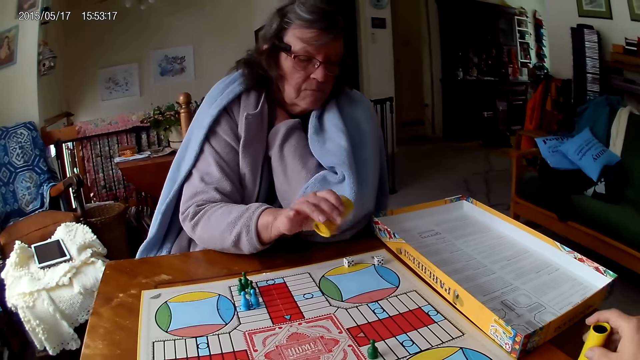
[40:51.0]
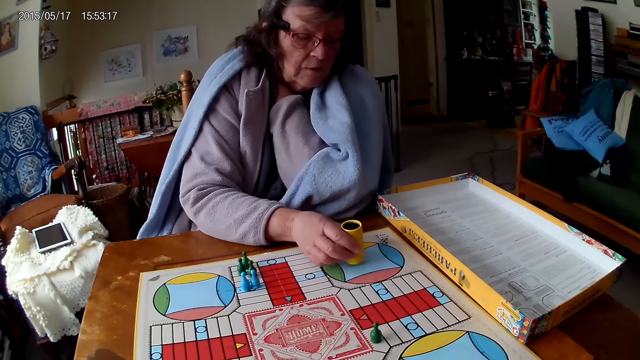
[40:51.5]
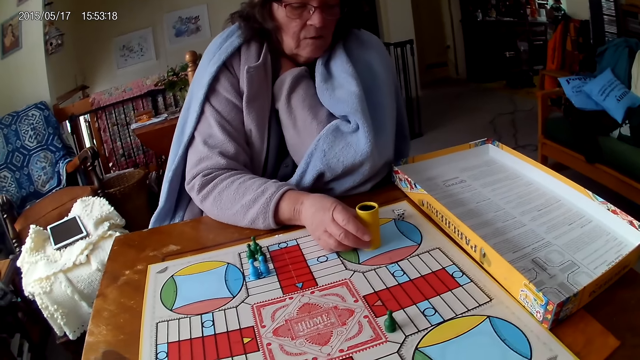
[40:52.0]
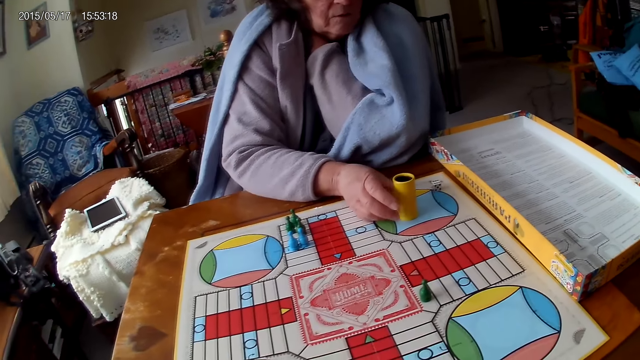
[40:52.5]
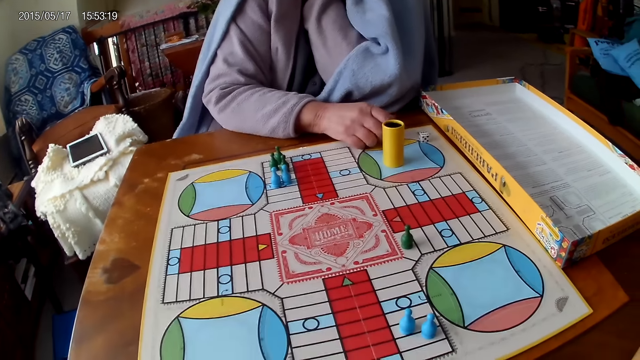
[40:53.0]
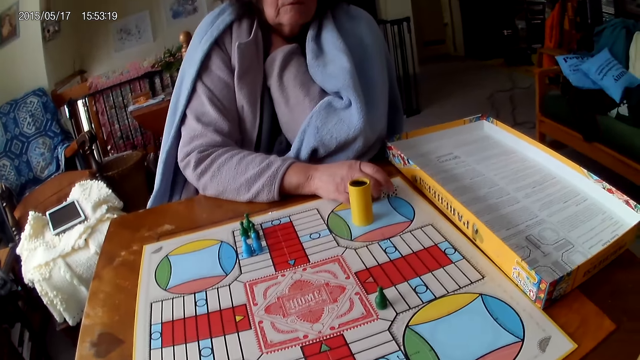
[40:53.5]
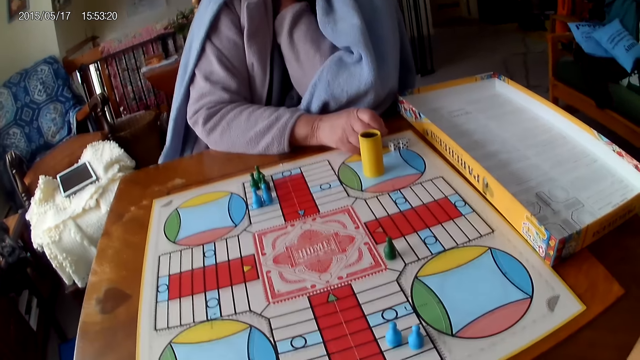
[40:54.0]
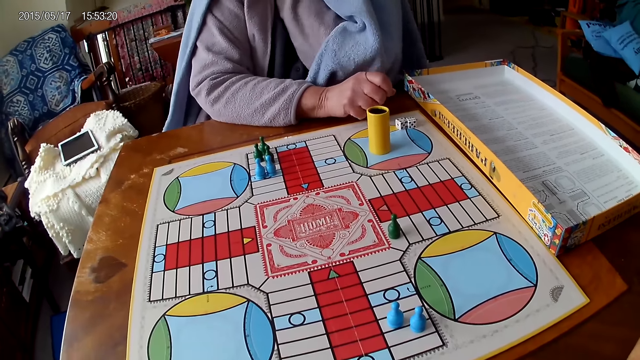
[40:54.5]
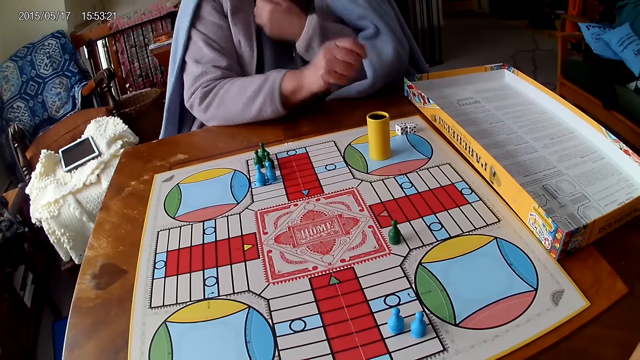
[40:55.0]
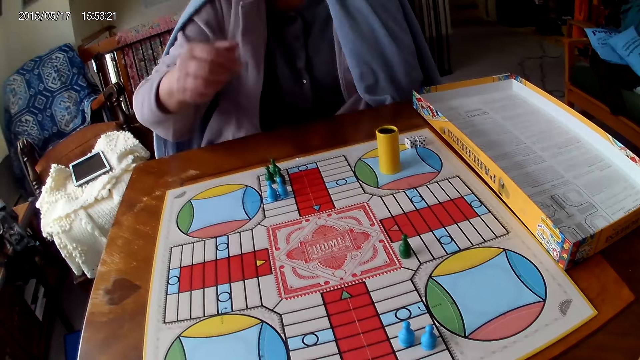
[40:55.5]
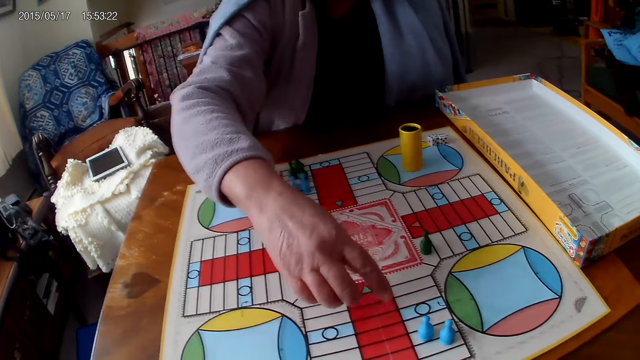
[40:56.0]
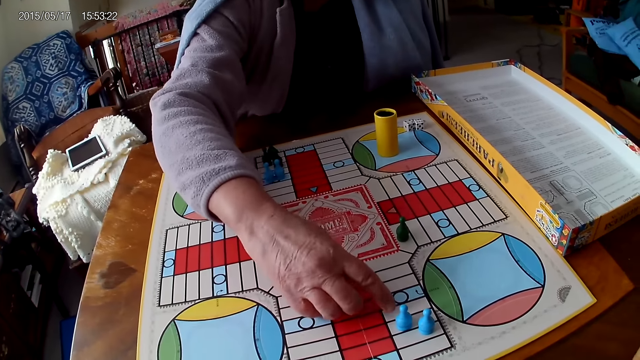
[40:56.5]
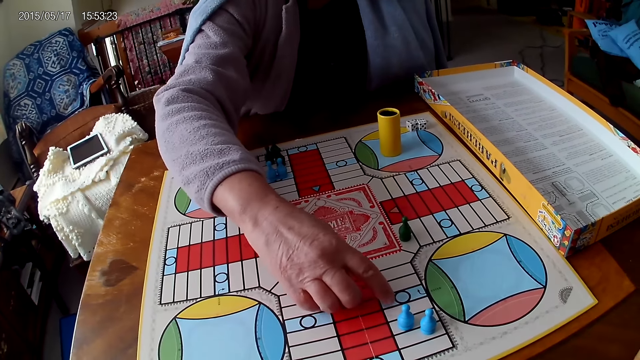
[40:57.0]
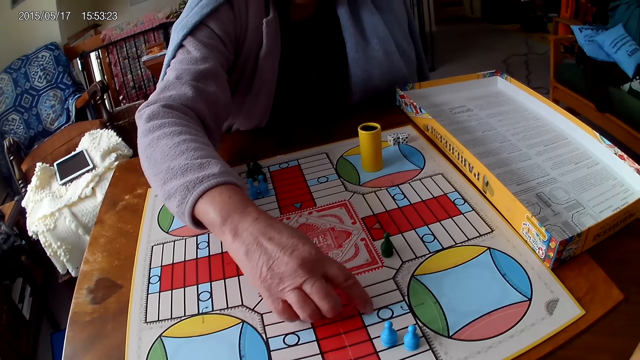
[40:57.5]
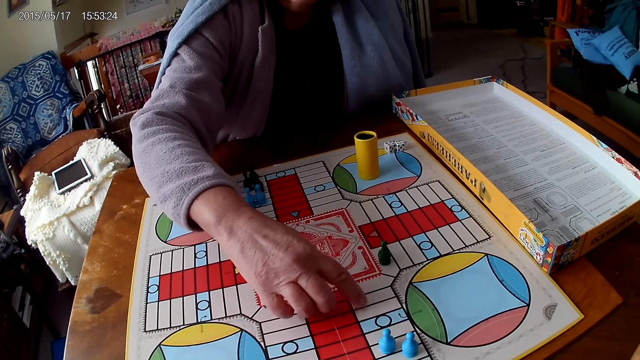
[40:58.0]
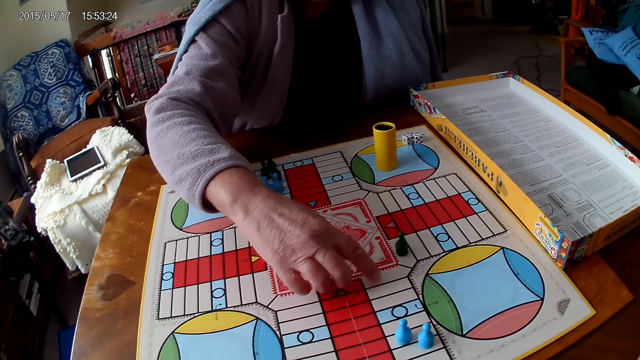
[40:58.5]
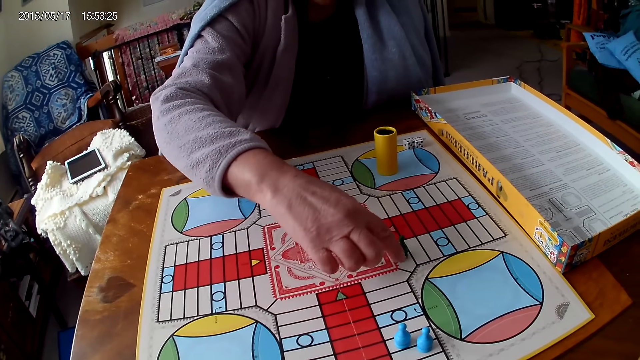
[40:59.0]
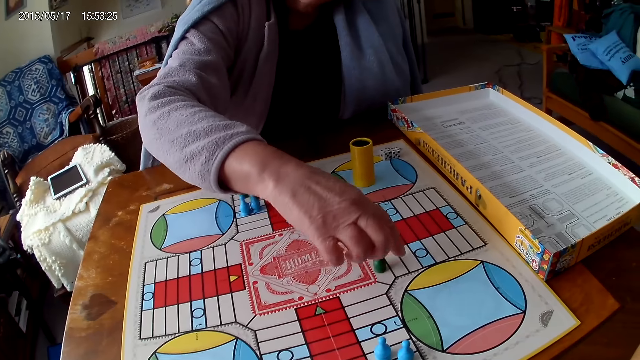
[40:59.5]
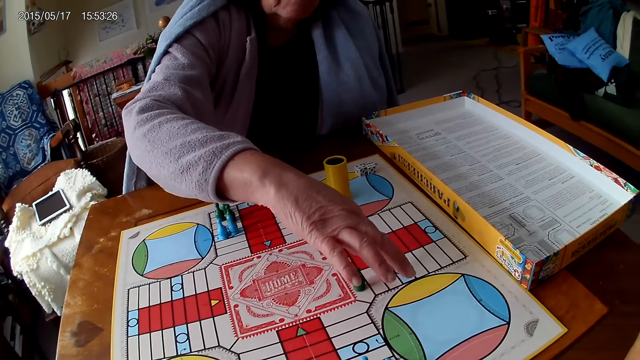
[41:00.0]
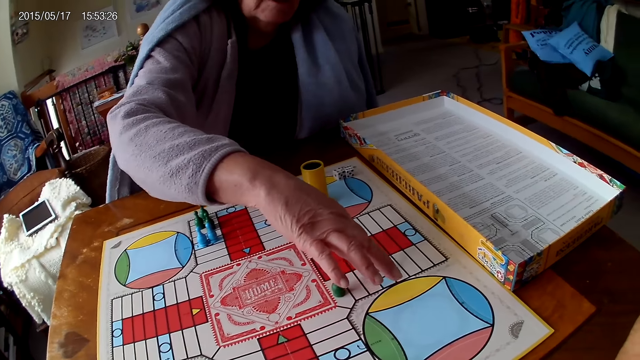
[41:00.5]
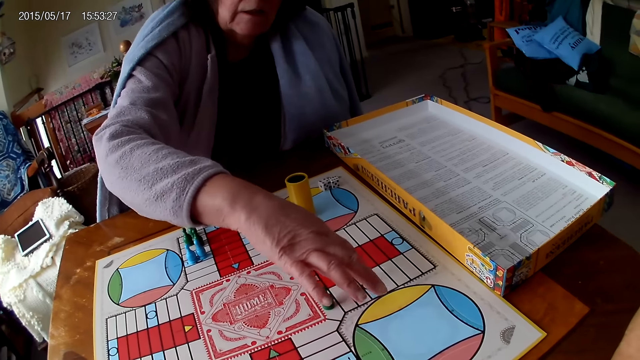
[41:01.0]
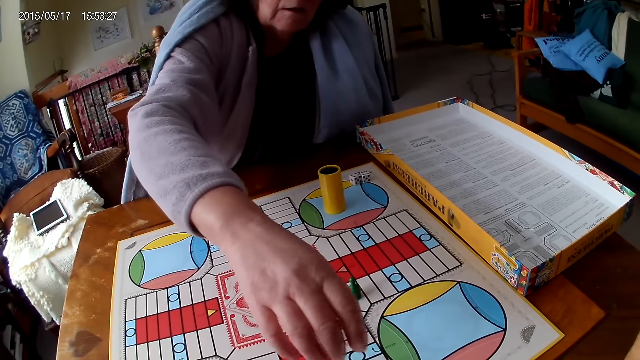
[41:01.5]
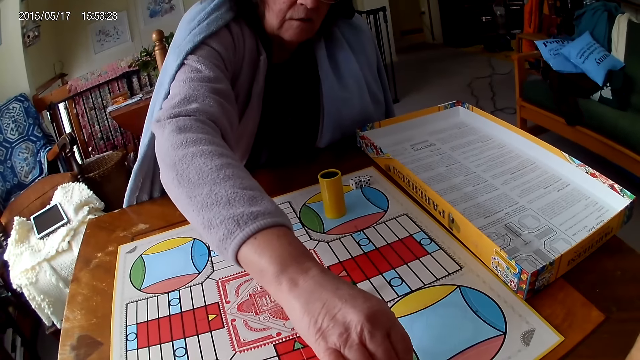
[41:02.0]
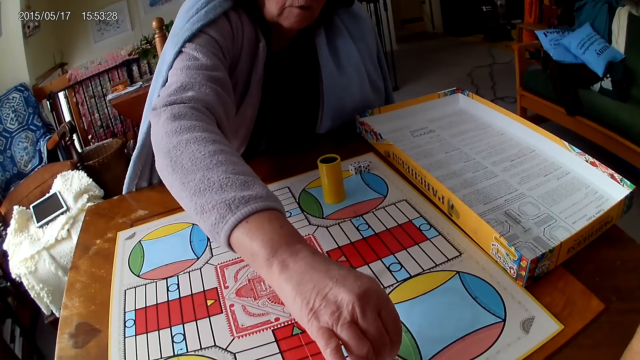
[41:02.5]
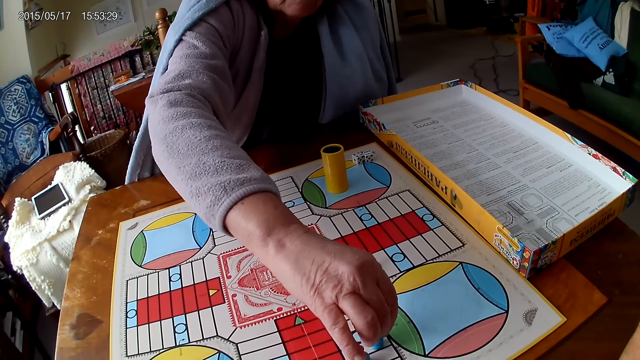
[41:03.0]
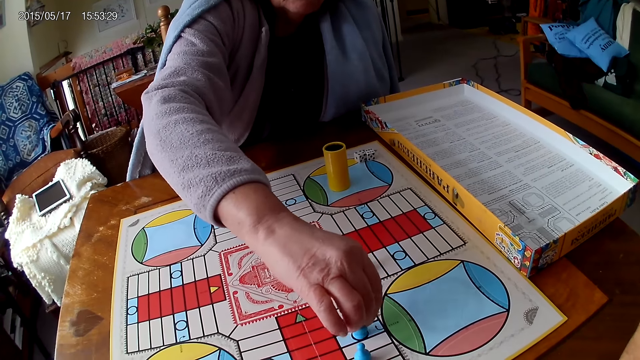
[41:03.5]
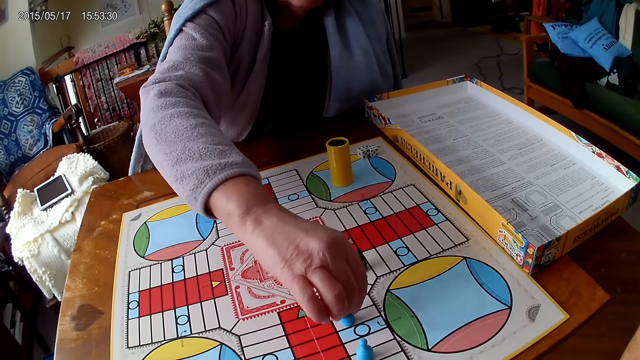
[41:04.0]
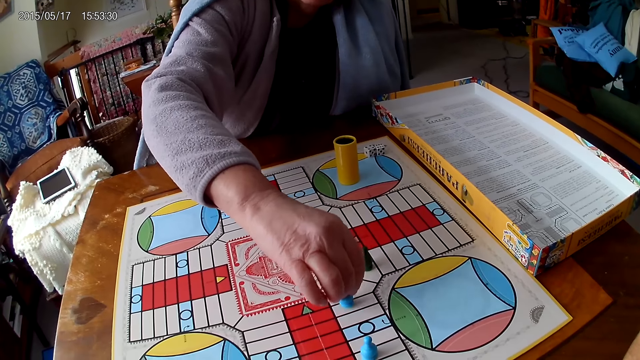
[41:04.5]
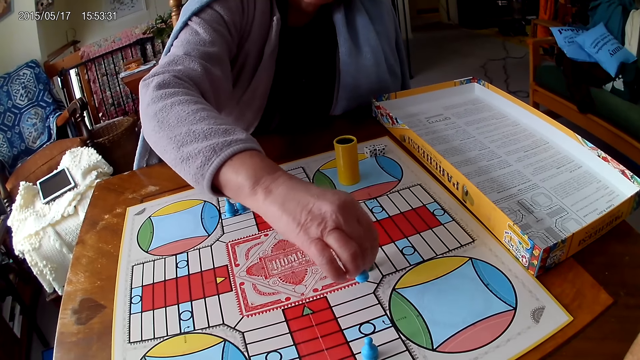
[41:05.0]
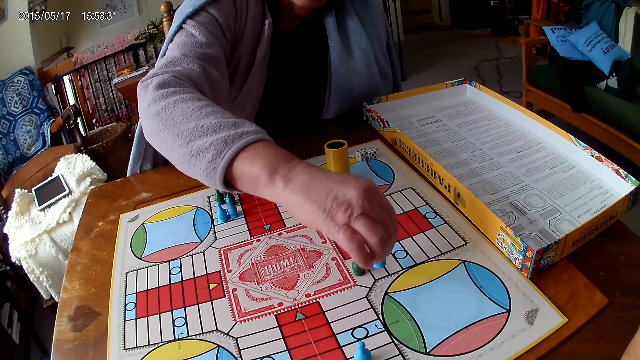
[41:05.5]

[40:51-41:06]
The camera wearer grabs his container from the table with his right hand. A woman drops her container on the Ludo board. The woman moves the dice. The woman counts boxes on the Ludo board with her right hand. The woman picks the dice. The woman moves a piece on the Ludo board with her right hand. The woman moves the dice.

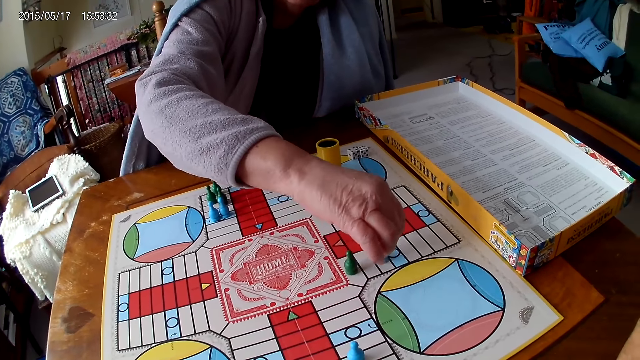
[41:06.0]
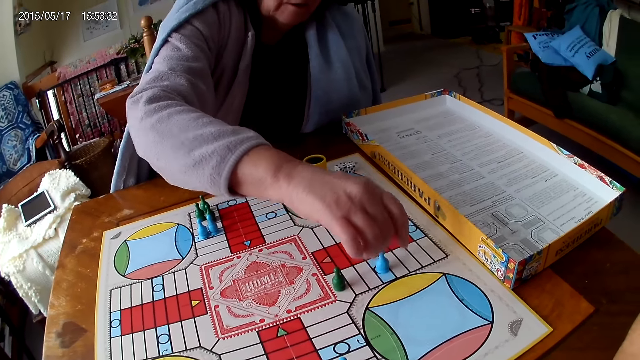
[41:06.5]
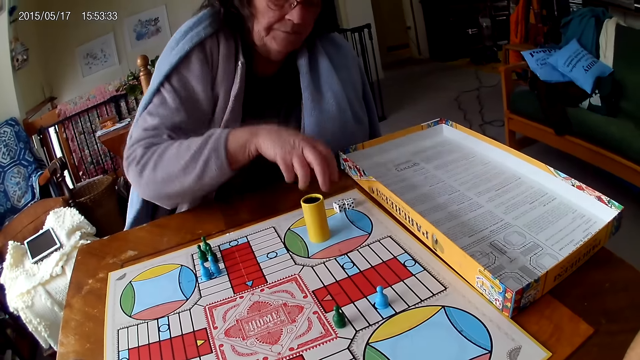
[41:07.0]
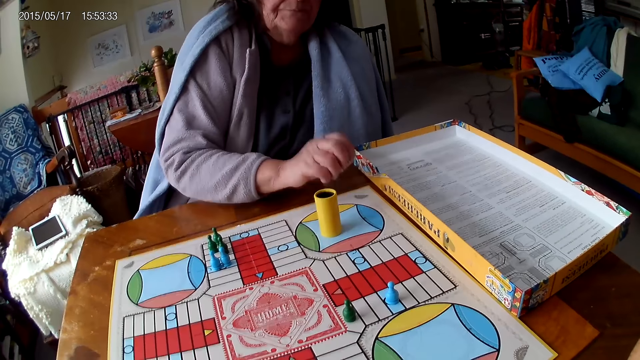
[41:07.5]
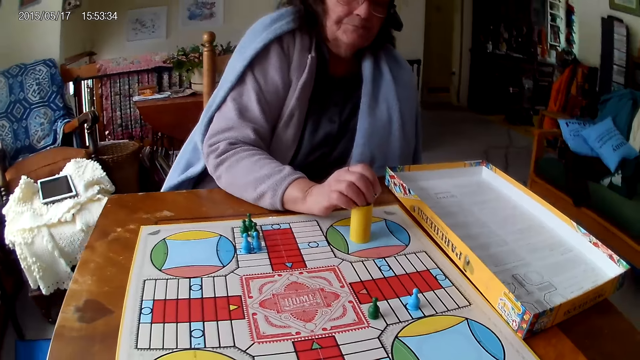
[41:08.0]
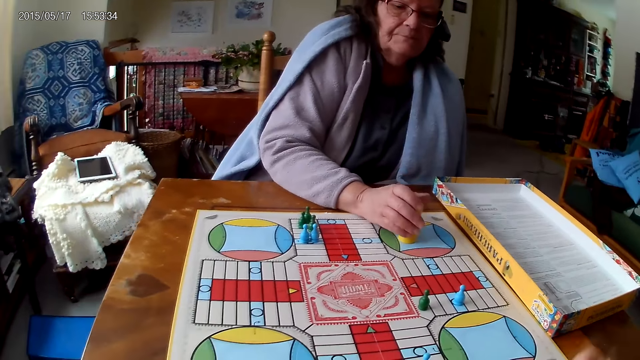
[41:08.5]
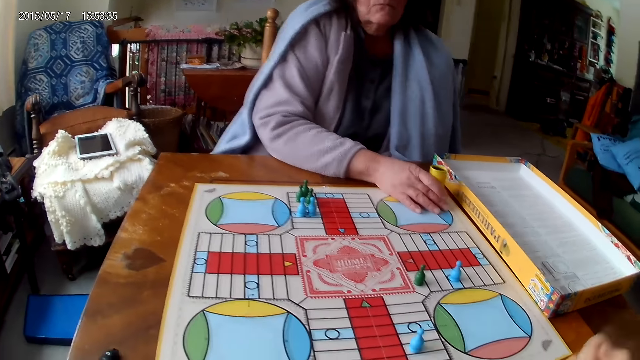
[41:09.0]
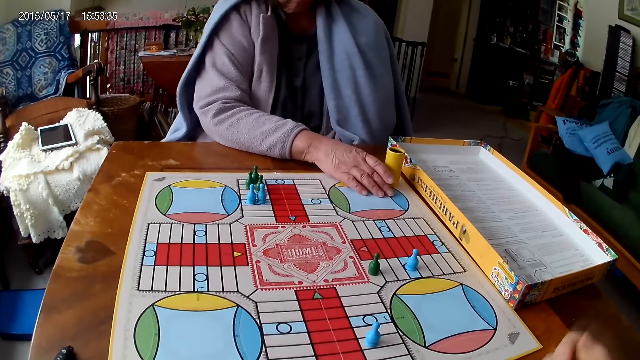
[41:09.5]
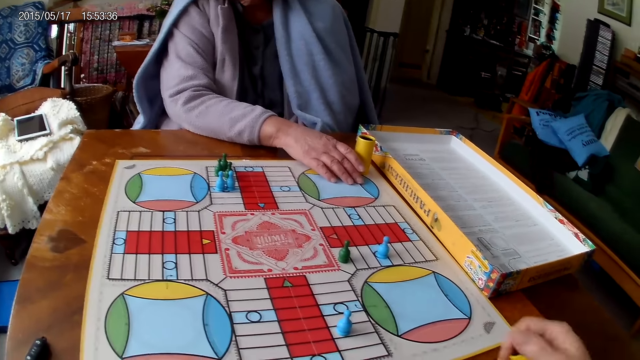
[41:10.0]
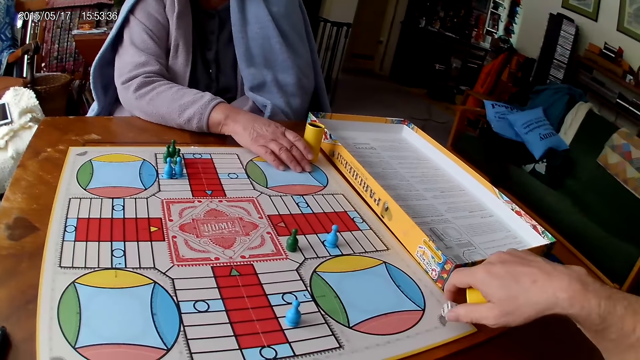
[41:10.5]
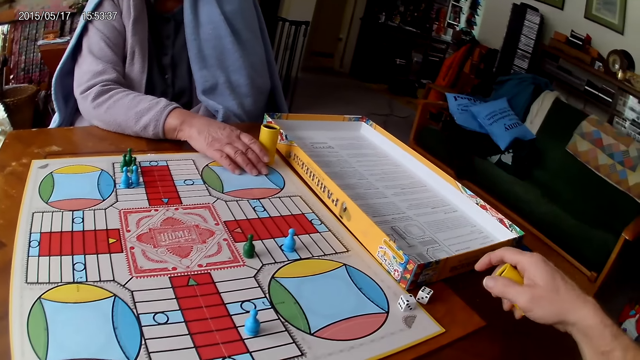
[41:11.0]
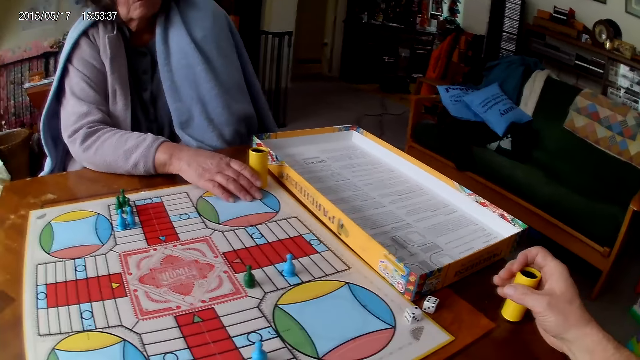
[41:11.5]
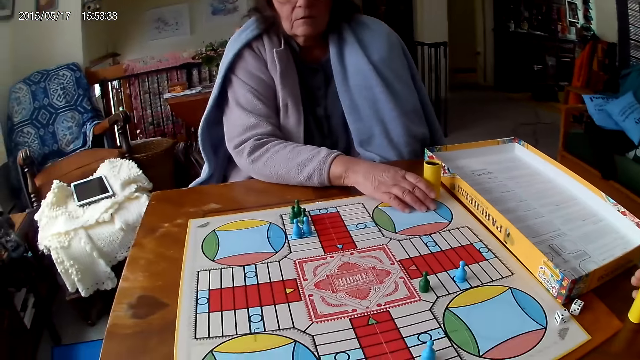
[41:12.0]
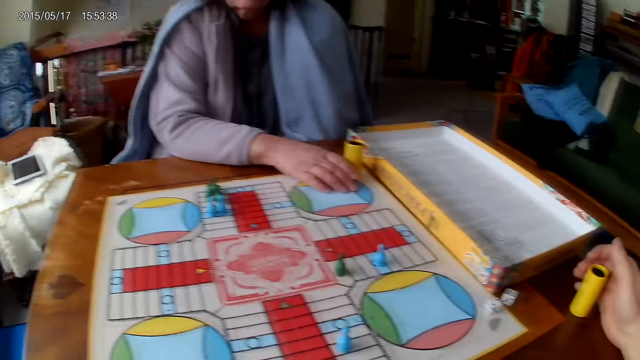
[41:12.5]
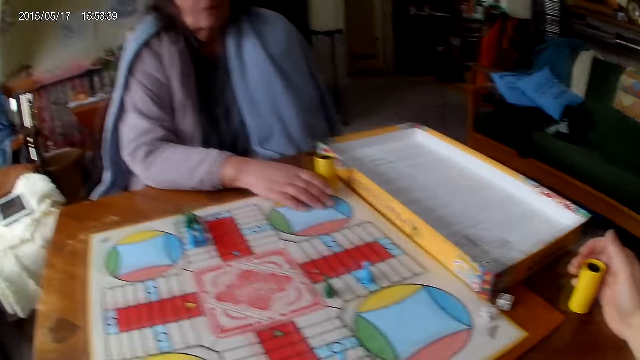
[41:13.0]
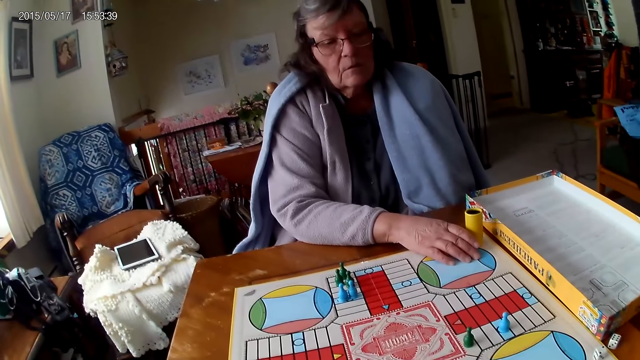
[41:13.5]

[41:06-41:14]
A woman picks her dice from the Ludo board with her right hand. She drops the dice into her container. The camera wearer shakes his container with his right hand. He drops the dice in his container on the table. He drops his container on the table with his right hand.
